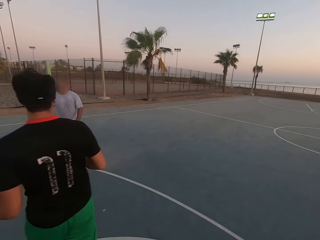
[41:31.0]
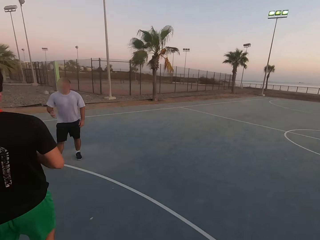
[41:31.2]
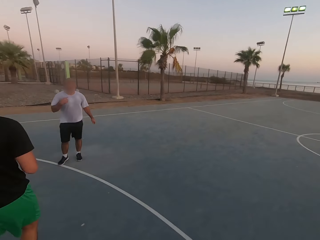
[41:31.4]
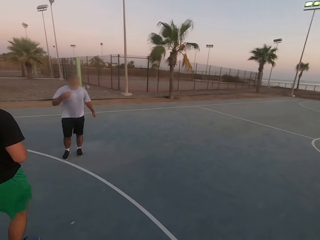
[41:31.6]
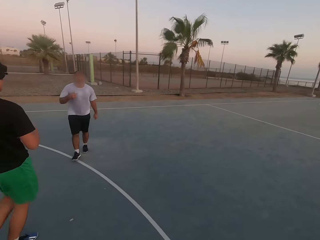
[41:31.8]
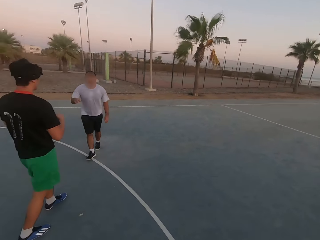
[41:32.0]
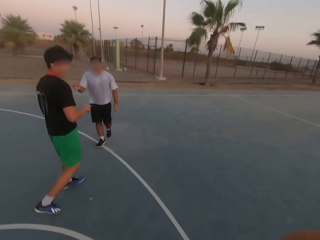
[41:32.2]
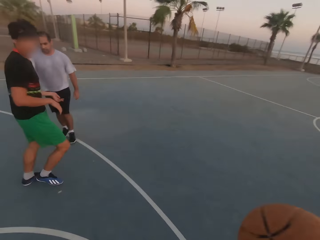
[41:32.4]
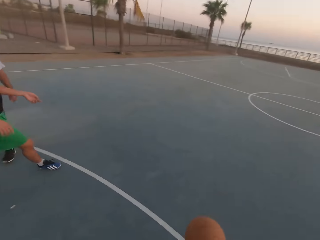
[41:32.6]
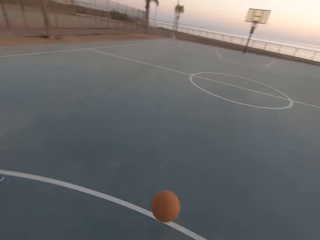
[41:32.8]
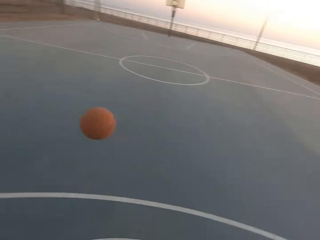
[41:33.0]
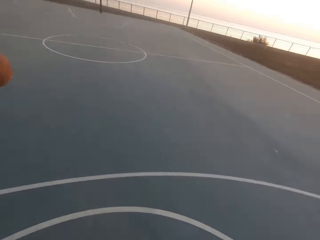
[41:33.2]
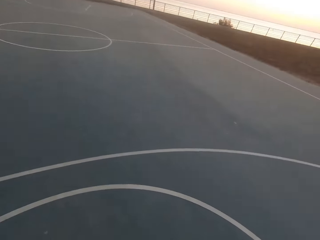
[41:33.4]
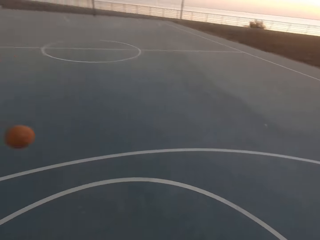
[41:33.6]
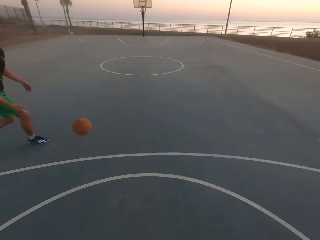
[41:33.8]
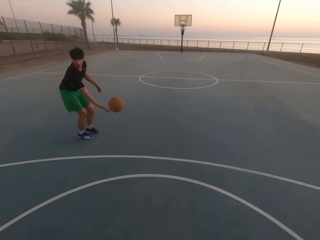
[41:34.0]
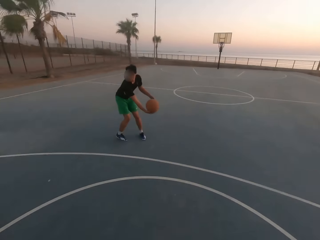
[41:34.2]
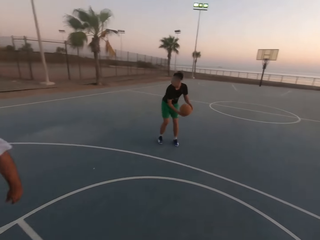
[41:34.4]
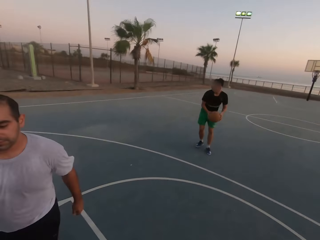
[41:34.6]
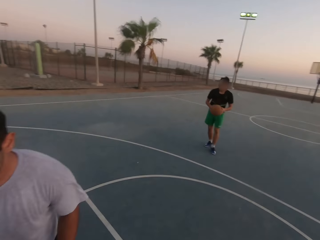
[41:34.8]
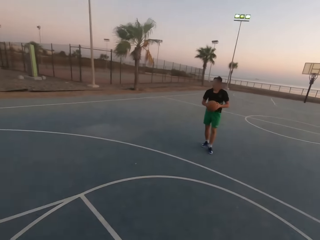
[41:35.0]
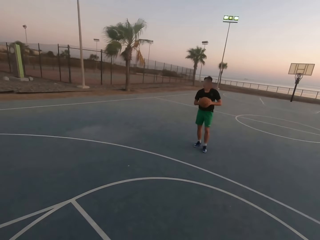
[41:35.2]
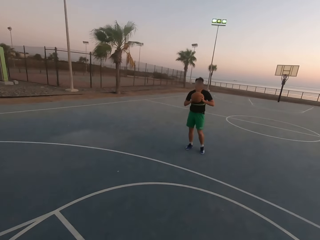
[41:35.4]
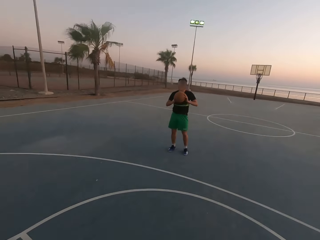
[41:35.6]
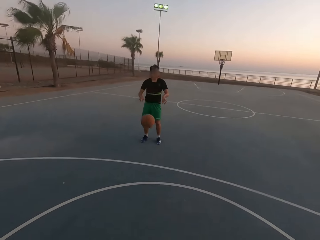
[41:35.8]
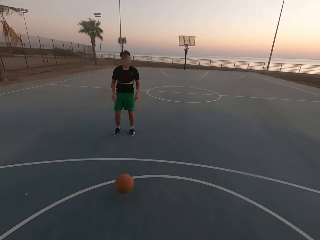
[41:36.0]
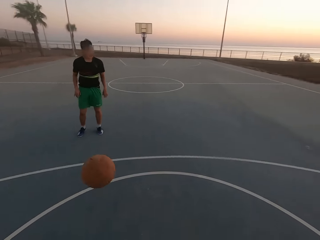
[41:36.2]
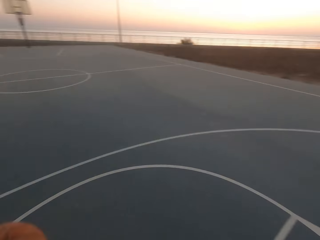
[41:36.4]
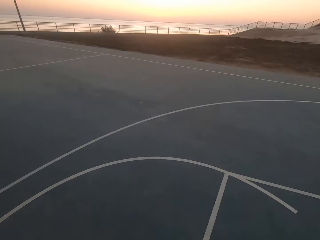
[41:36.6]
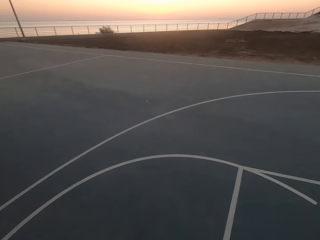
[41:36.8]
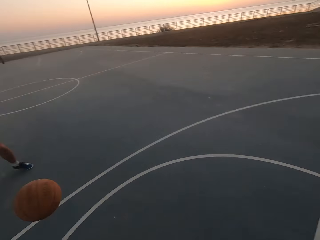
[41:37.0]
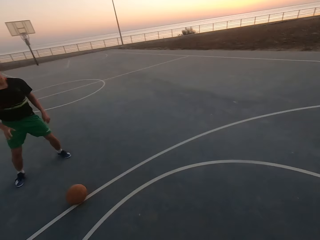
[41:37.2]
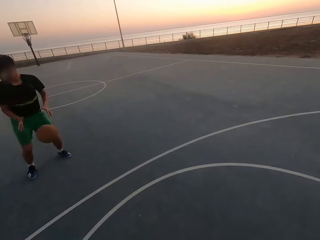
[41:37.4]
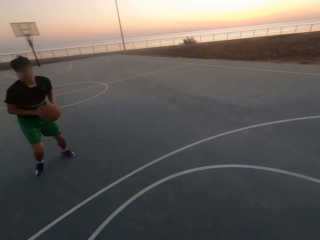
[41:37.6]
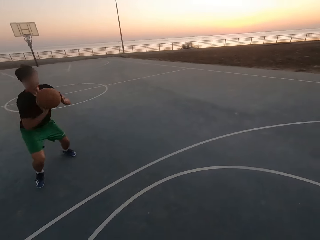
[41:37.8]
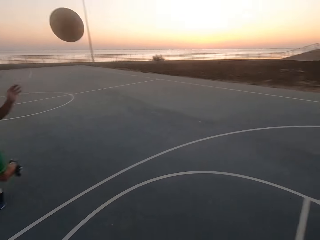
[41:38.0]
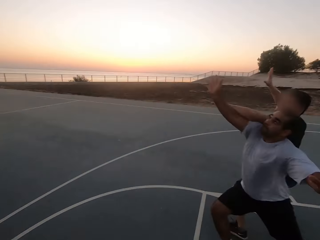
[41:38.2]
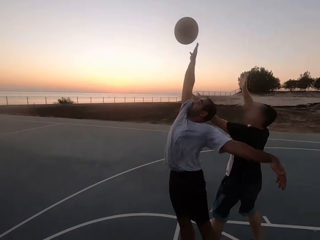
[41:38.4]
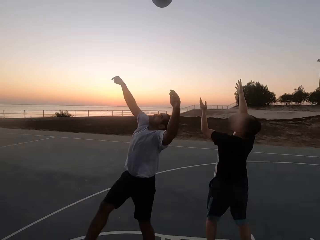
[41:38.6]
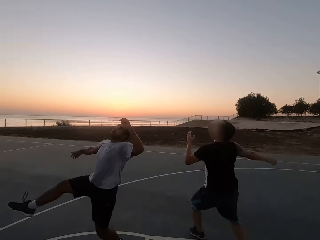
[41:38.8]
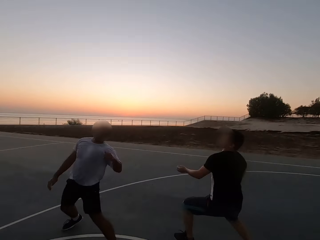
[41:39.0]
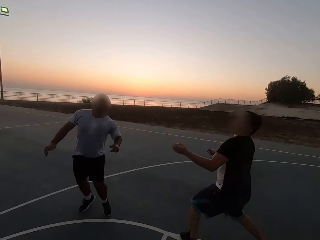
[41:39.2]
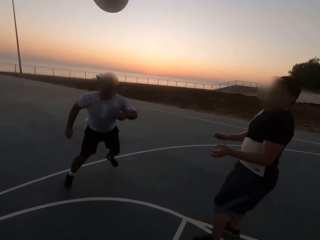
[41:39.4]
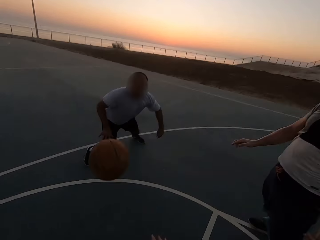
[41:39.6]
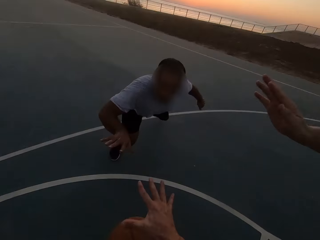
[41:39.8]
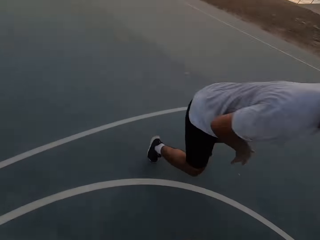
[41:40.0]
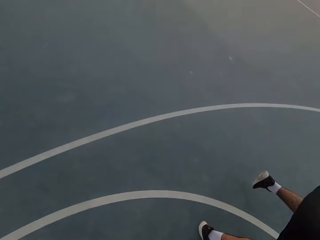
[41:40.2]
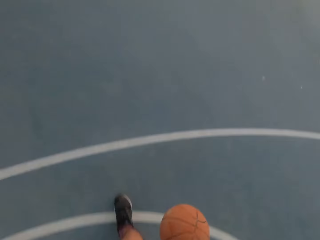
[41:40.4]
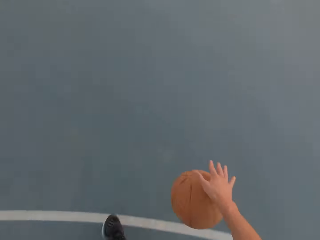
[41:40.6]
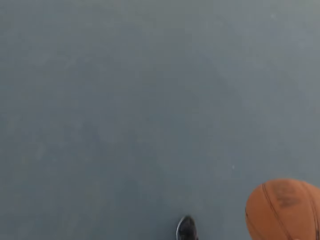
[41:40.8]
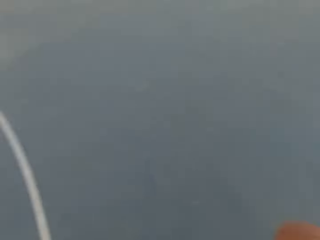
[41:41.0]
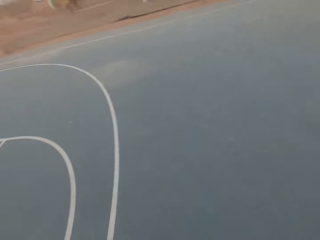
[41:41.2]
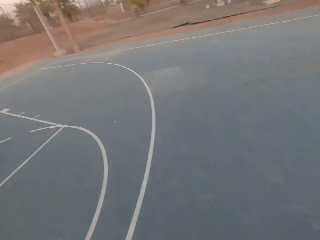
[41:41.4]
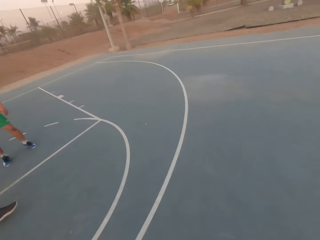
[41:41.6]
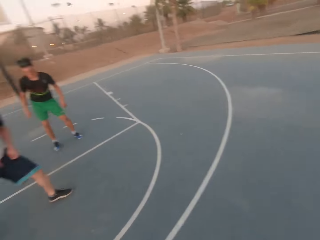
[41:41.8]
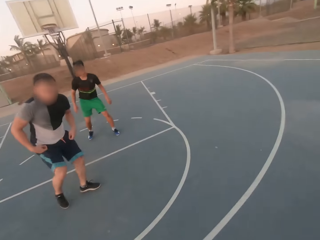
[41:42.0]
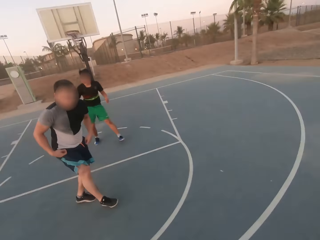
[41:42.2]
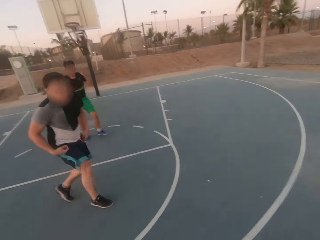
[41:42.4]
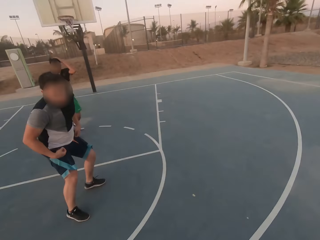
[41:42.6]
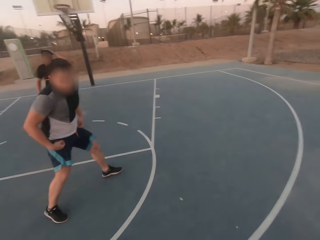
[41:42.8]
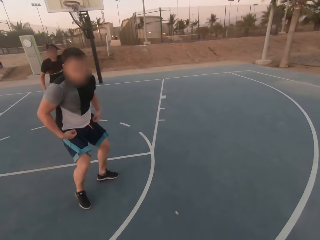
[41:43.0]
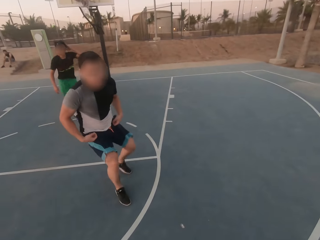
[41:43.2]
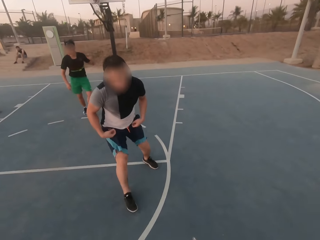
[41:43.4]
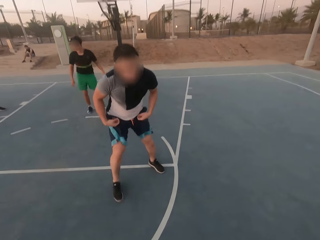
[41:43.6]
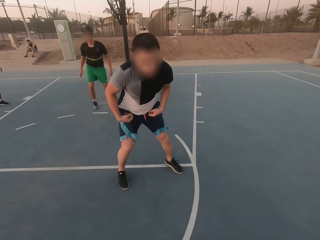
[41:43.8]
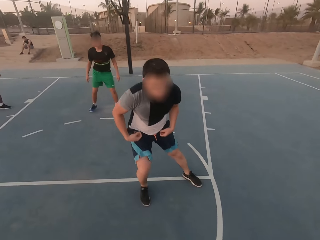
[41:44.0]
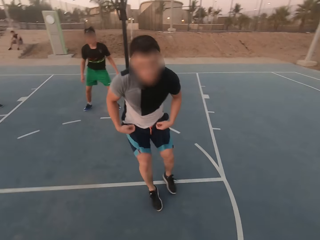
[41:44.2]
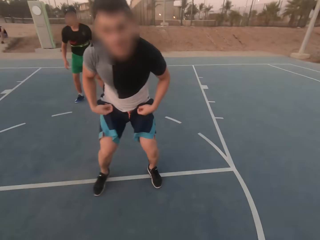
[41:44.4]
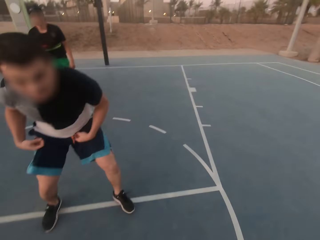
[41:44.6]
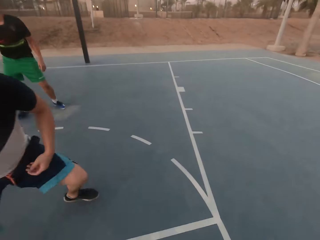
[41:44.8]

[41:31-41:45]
The camera wearer throws the ball to a man. The man picks up the ball and throws the ball to the camera wearer. The camera wearer throws the ball to the man. The man picks up the ball and throws the ball to another man. A third man taps the ball. The camera wearer dribbles the ball.

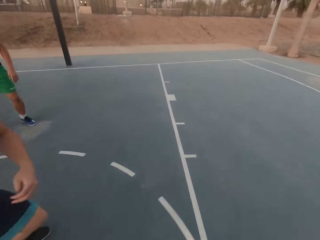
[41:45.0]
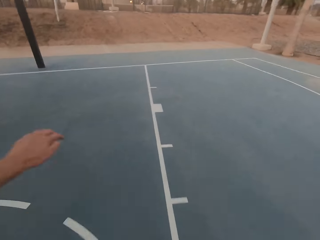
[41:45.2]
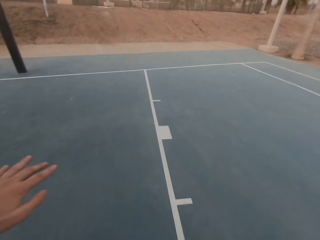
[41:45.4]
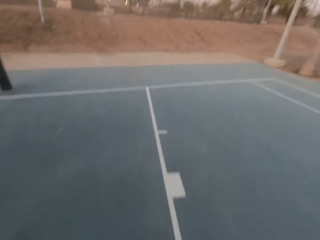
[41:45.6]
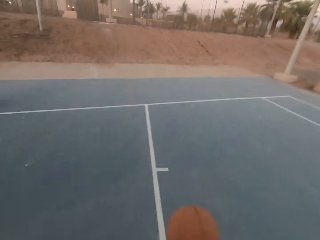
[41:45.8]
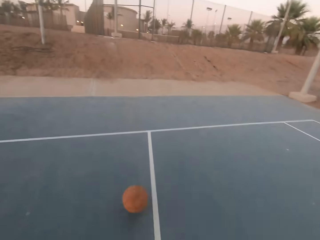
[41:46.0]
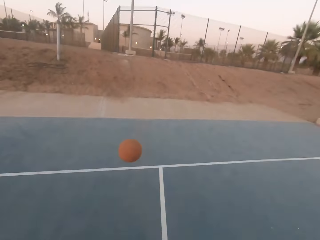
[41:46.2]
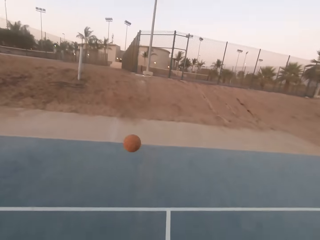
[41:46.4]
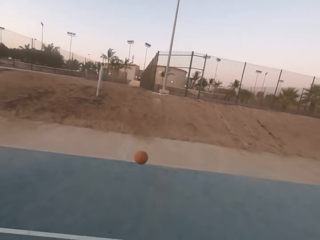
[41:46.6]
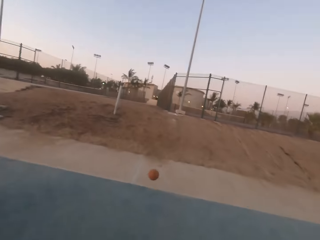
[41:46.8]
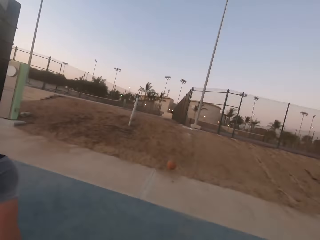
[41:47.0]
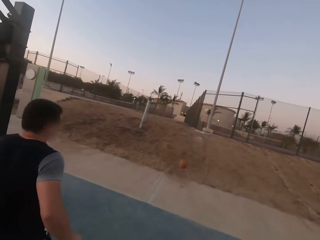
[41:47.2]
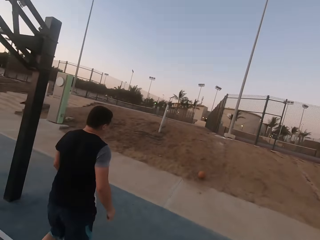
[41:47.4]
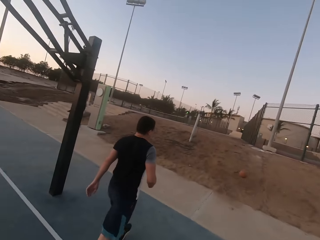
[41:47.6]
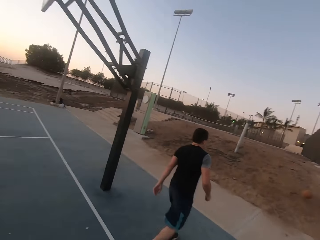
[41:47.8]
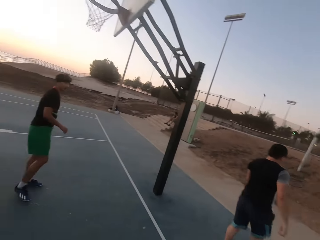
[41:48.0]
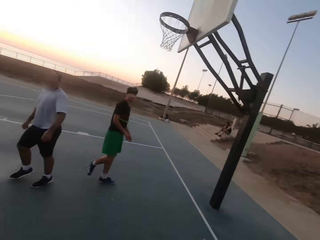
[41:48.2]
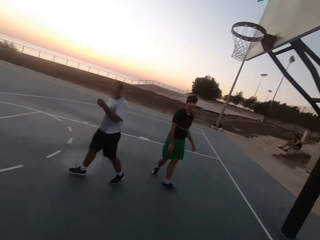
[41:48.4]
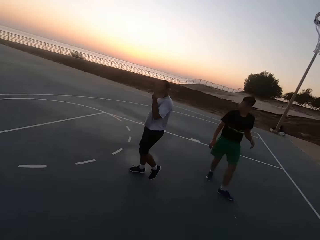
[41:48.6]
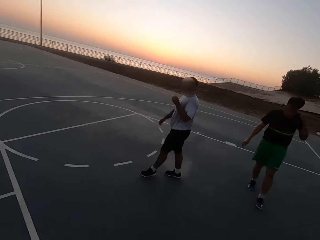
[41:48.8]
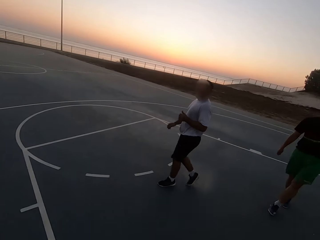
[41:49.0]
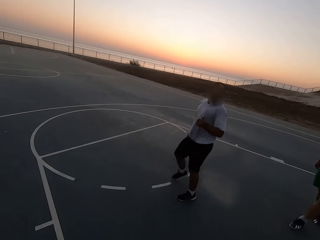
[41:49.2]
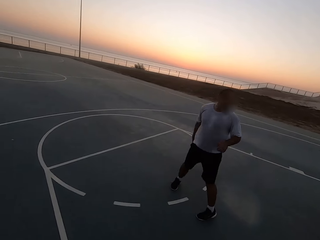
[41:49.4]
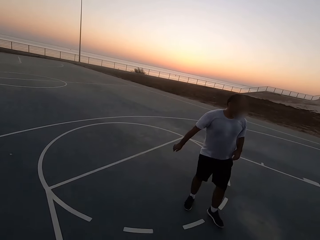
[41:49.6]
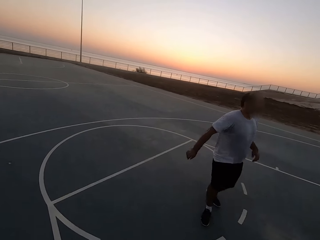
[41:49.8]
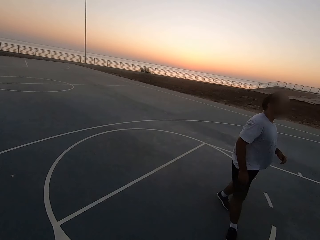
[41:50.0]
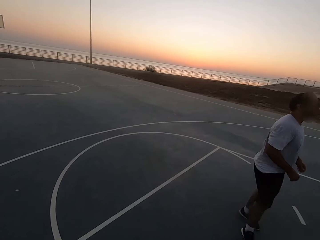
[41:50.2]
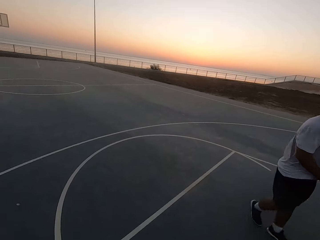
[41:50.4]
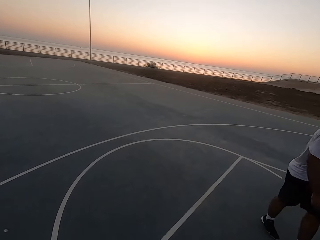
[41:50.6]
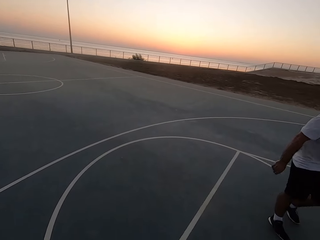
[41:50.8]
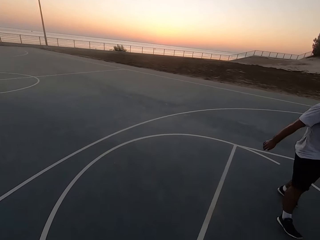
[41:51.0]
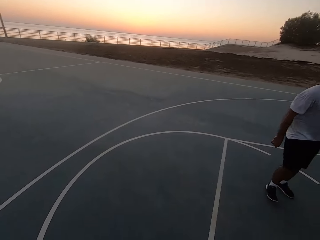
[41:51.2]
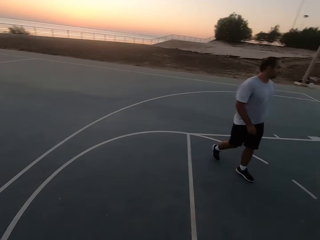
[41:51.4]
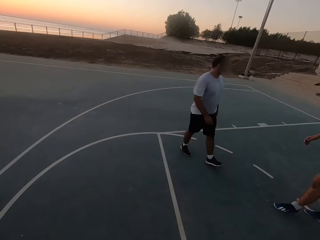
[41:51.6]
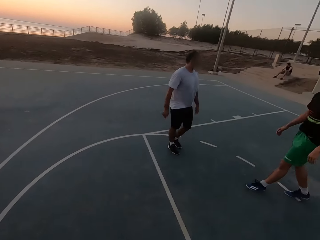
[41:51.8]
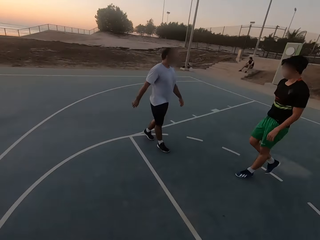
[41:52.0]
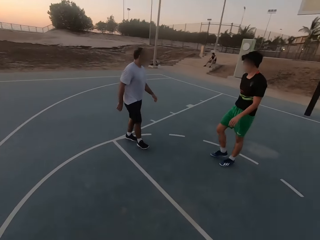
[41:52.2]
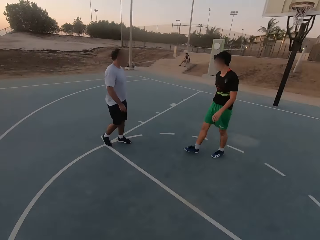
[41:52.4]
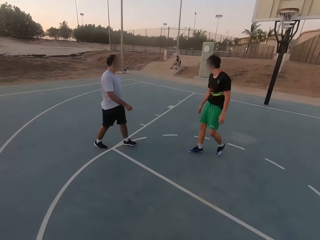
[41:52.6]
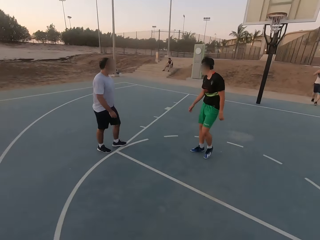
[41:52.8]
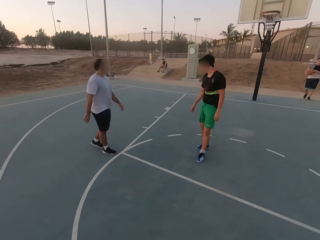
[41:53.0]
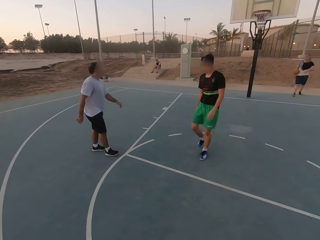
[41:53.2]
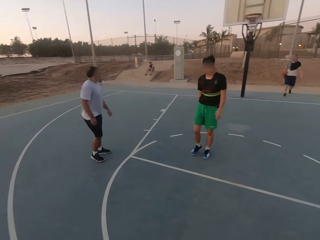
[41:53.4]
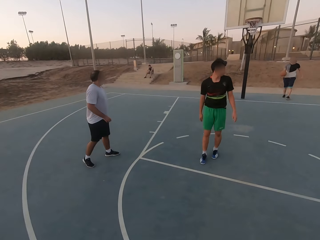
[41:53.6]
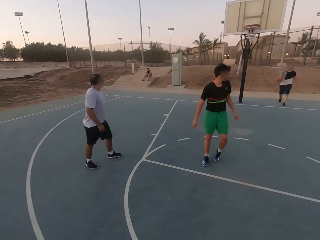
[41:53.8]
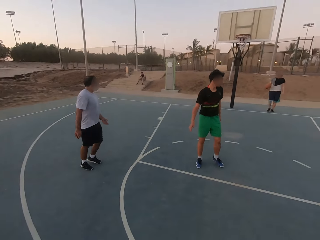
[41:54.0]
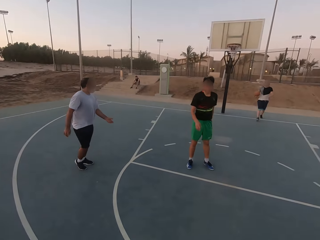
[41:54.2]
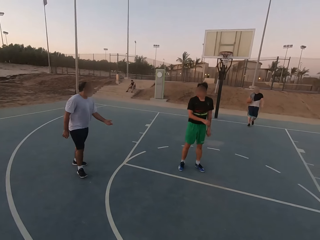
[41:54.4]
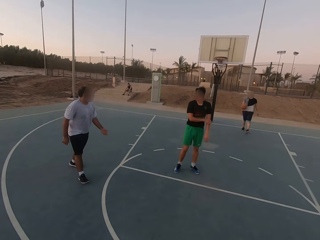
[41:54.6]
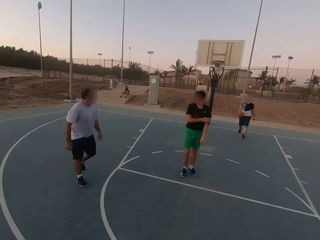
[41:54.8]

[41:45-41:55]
The camera wearer throws the ball out. A man walks. The camera wearer looks around and walks. The man picks up the ball.
